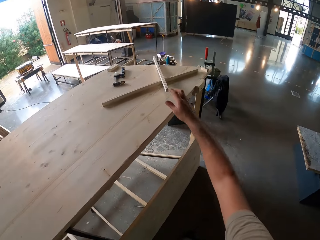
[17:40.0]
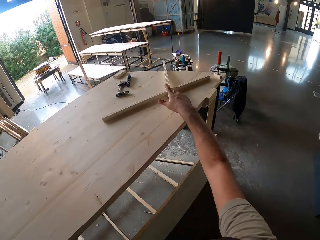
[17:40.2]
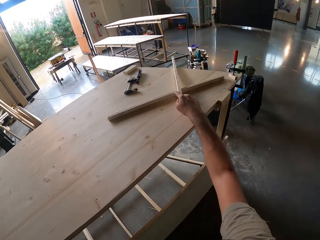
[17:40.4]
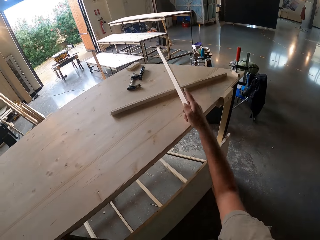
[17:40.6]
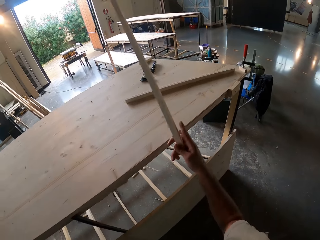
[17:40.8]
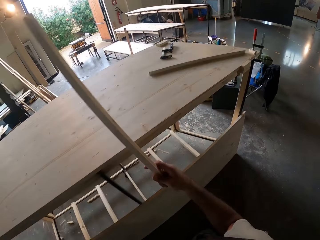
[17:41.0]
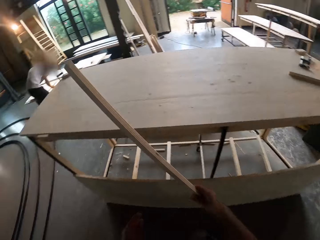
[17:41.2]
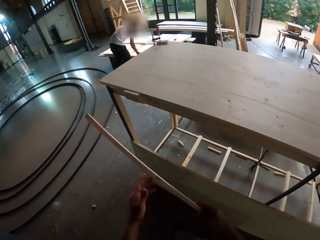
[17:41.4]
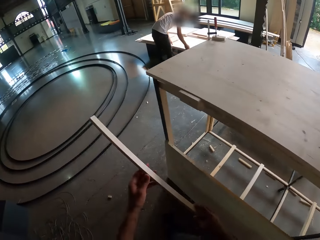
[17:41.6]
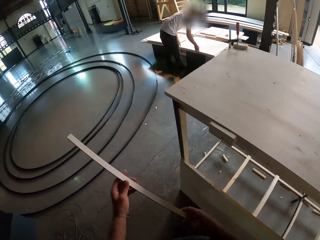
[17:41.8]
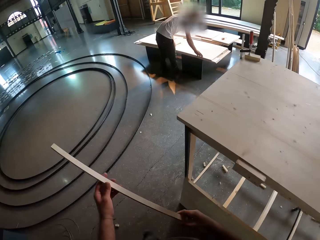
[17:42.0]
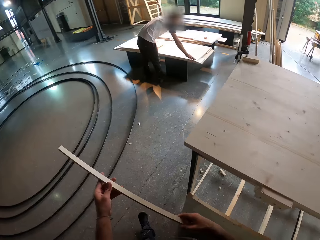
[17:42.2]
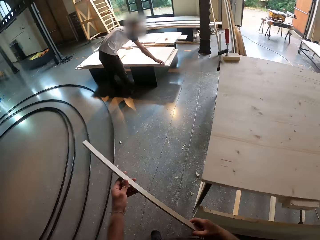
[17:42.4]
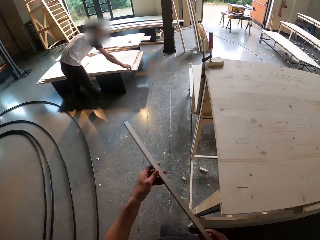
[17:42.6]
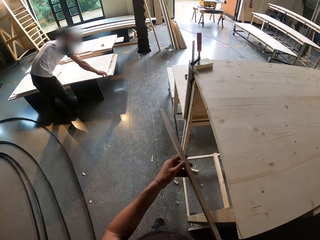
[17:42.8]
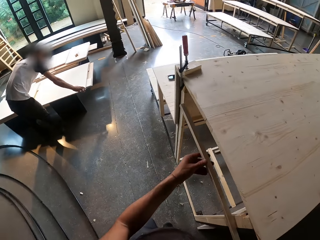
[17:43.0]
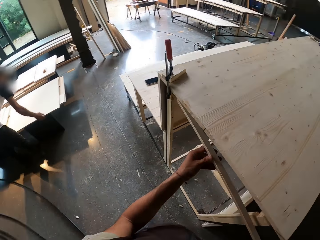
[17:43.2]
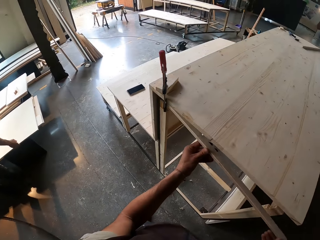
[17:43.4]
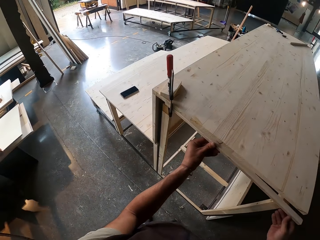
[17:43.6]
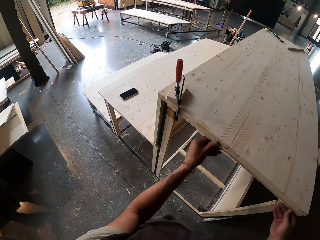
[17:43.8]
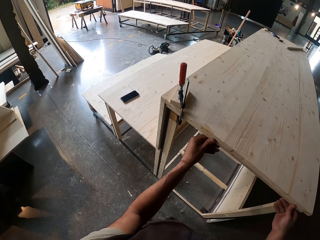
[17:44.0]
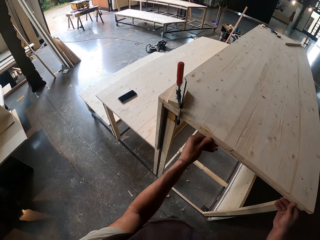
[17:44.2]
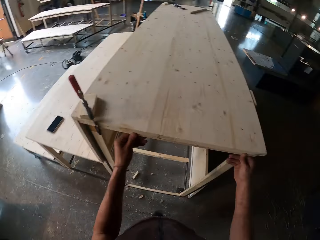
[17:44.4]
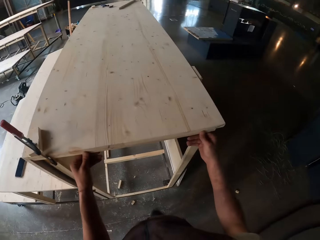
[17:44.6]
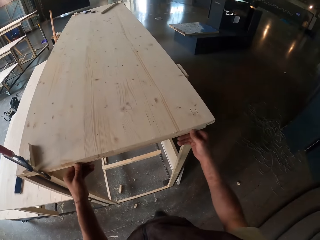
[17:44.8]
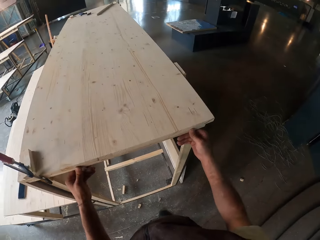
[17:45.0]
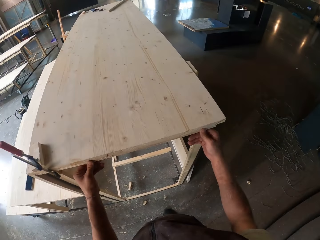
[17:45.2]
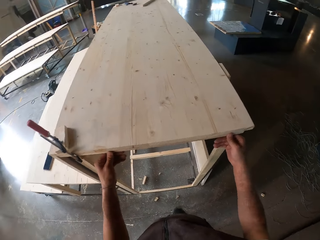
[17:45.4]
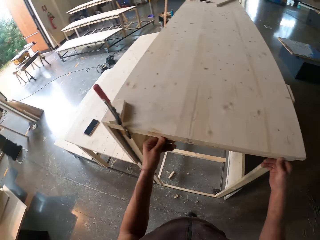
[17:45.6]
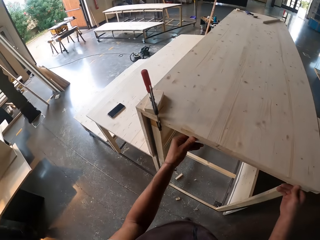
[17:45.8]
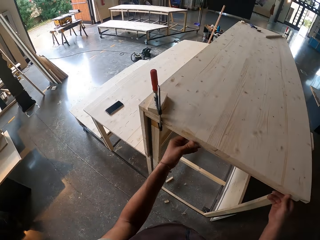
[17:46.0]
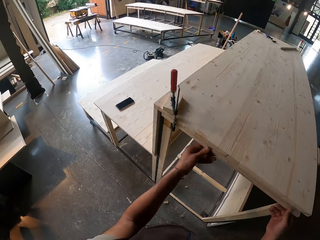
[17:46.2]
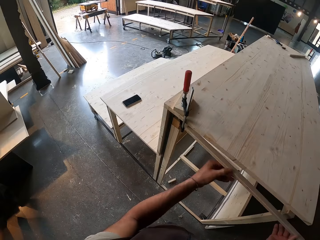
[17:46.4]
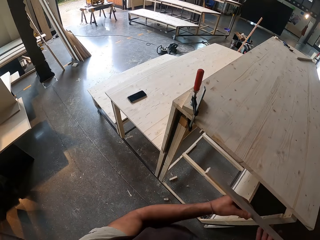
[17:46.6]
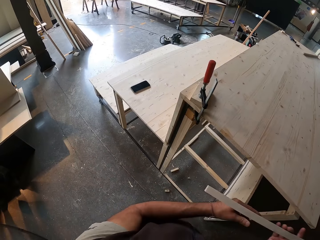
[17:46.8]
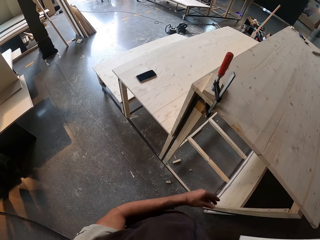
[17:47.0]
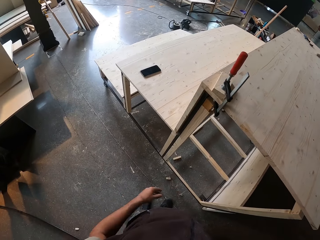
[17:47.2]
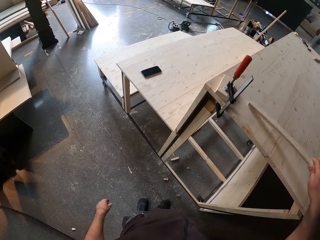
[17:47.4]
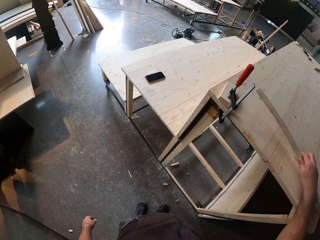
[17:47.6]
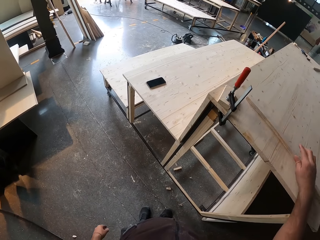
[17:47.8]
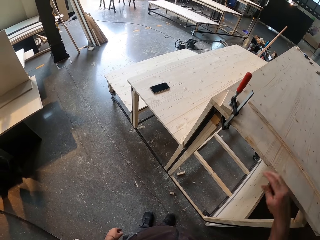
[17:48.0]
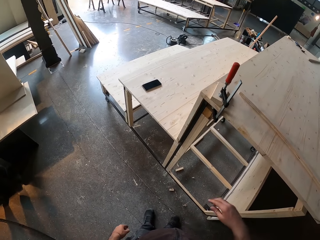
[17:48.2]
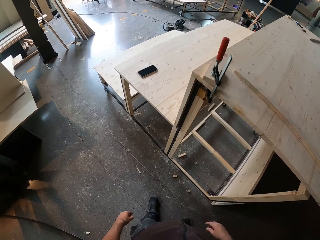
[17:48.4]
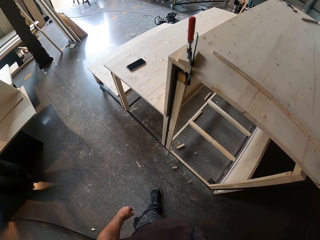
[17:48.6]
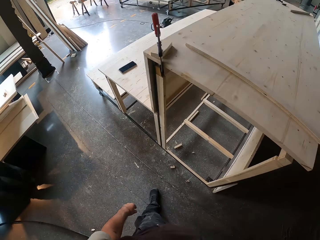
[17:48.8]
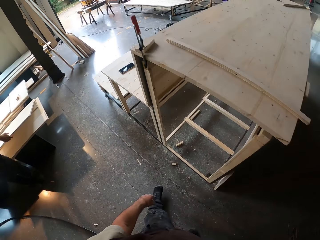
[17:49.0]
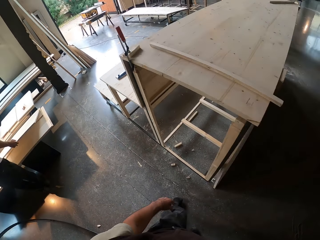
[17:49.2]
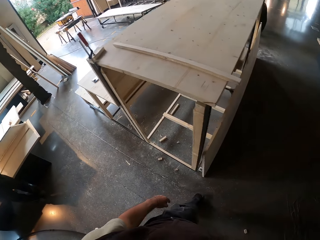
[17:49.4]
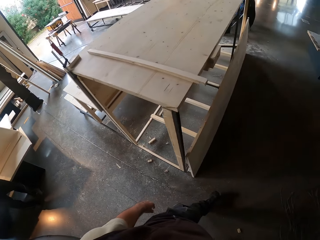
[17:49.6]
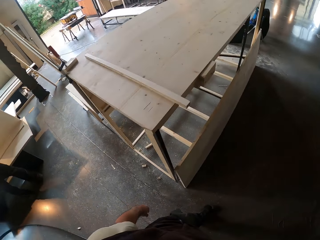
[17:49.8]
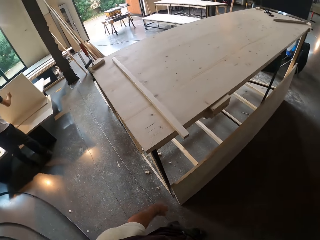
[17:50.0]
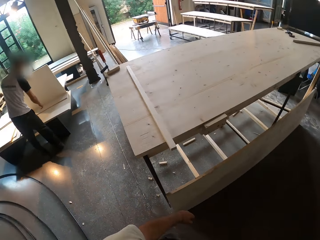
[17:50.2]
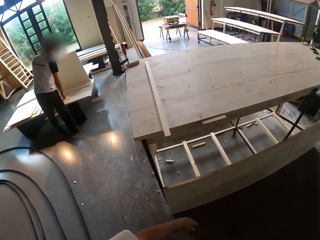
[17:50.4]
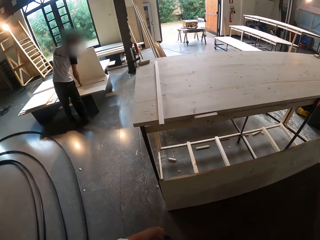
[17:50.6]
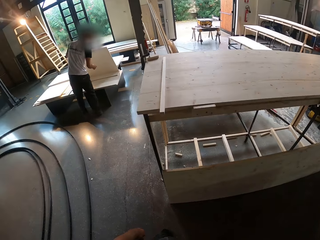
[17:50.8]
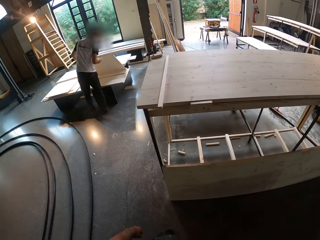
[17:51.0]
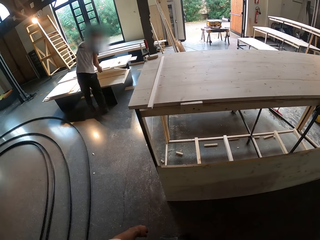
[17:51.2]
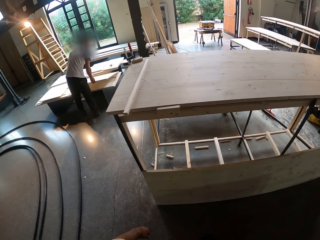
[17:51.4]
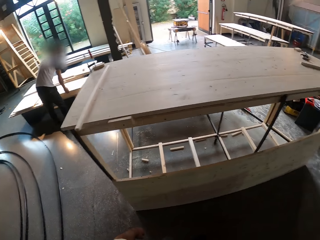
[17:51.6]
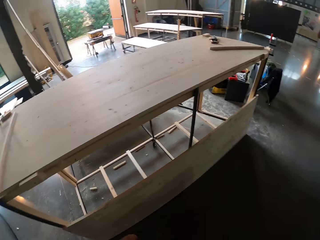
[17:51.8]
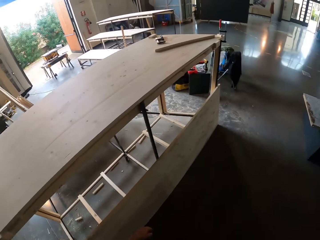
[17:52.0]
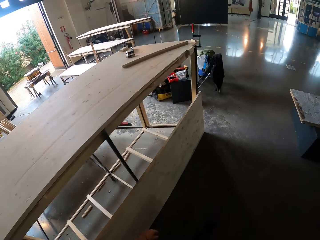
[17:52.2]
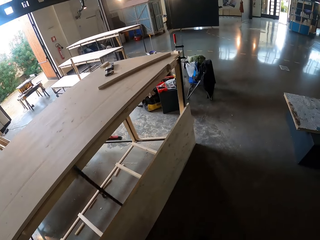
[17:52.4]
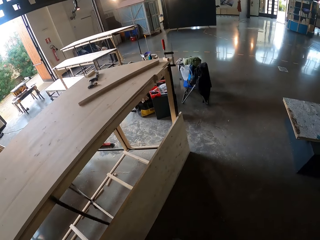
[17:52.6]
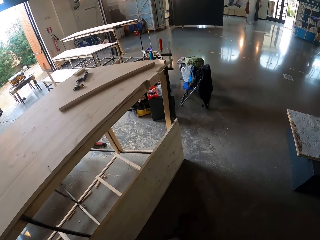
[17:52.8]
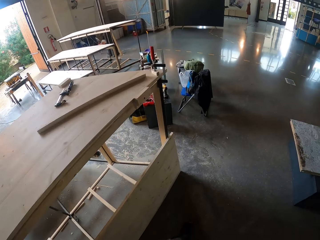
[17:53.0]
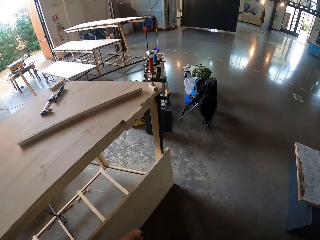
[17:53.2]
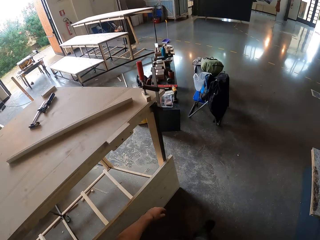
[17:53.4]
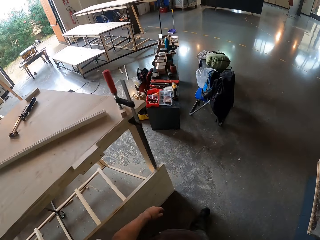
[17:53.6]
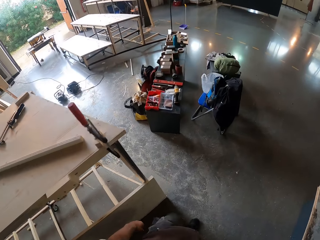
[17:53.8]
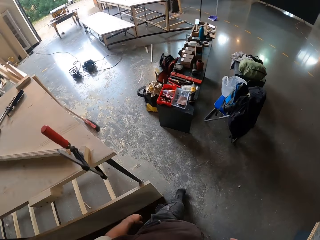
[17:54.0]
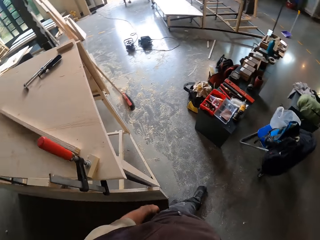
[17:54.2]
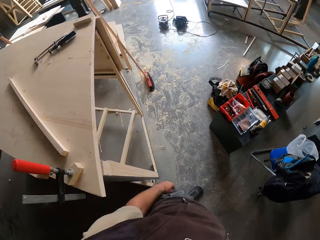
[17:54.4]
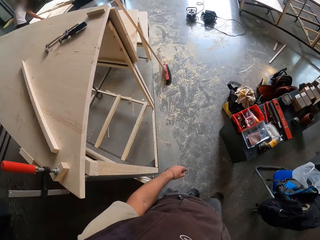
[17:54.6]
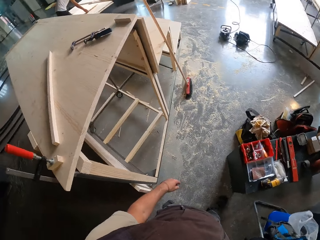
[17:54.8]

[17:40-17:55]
The camera wearer picks up the plank or piece of wood on the wooden structure with his right hand. He picks up the plank with both hands. He fits the plank in both hands to the side of the wooden structure. He takes measurements with the piece of wood. He removes the plank from the wooden structure with both hands. He holds the plank with his right hand. He places the plank in his right hand on the wooden structure. The man lowers the plank with both hands. He raises the plank in both hands. He holds the plank with his left hand. He lowers the plank in his left hand. He lowers the plank in both hands. The camera wearer looks around.

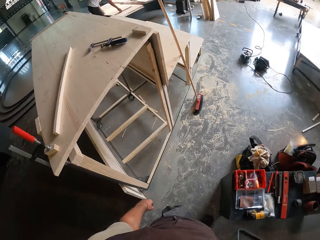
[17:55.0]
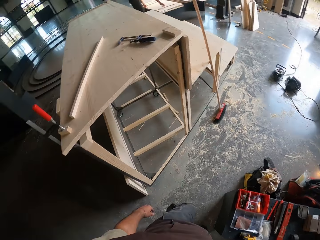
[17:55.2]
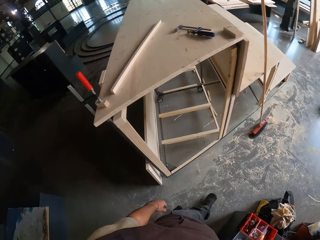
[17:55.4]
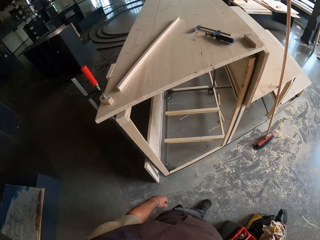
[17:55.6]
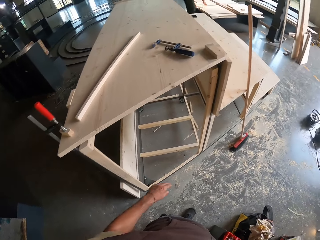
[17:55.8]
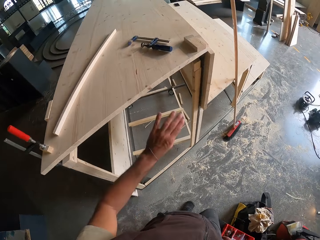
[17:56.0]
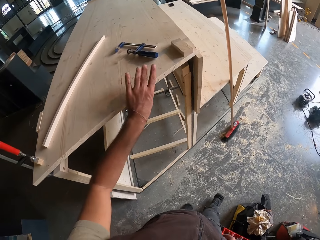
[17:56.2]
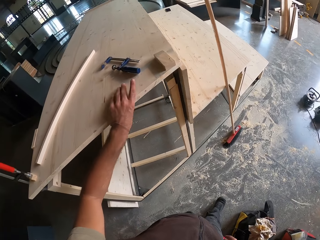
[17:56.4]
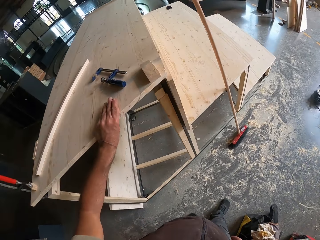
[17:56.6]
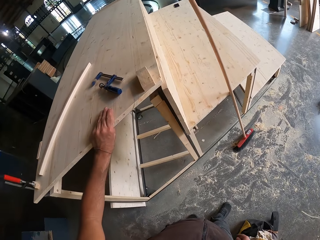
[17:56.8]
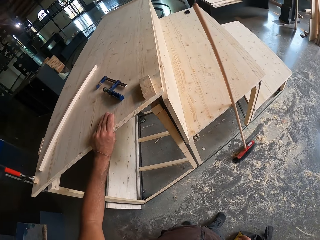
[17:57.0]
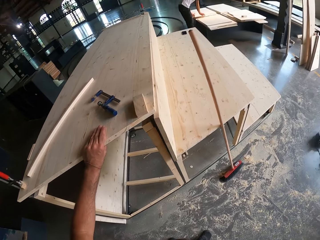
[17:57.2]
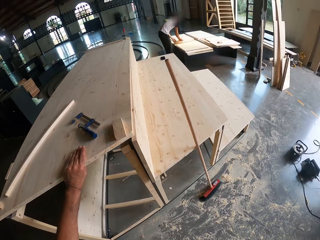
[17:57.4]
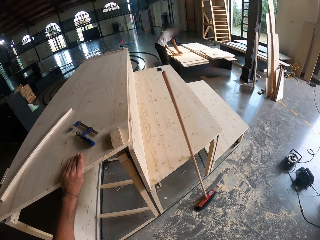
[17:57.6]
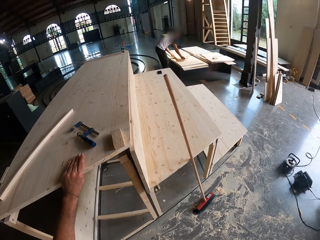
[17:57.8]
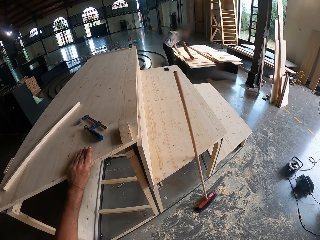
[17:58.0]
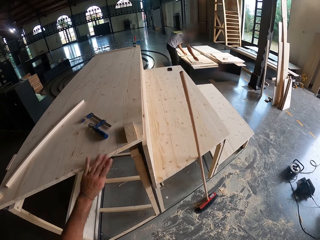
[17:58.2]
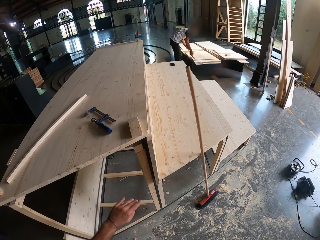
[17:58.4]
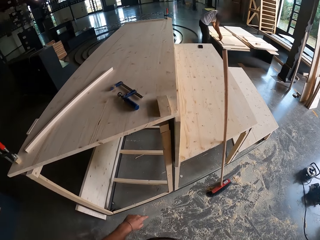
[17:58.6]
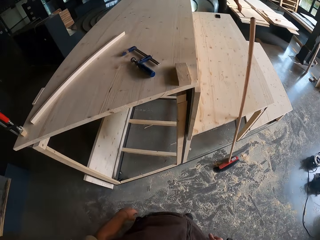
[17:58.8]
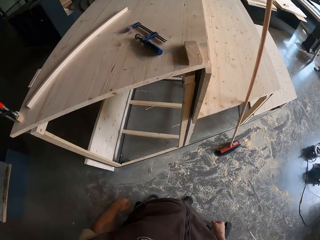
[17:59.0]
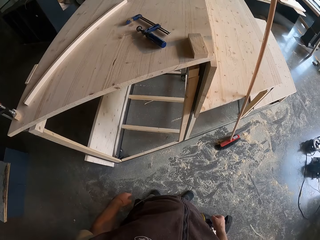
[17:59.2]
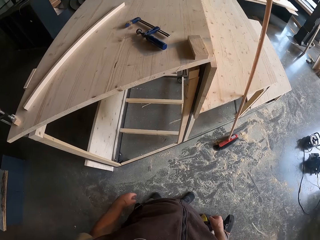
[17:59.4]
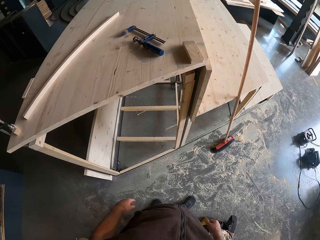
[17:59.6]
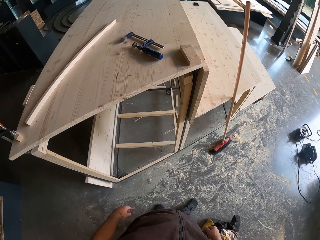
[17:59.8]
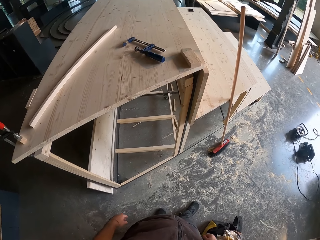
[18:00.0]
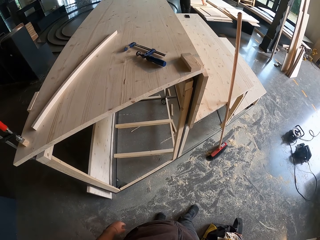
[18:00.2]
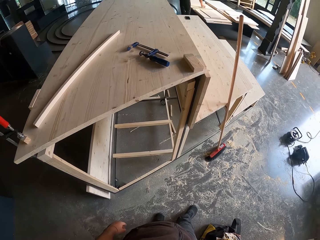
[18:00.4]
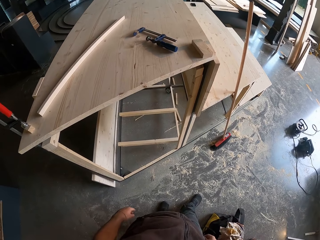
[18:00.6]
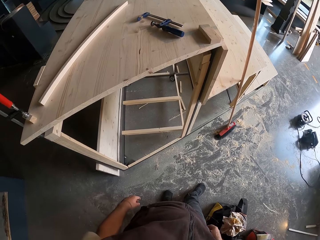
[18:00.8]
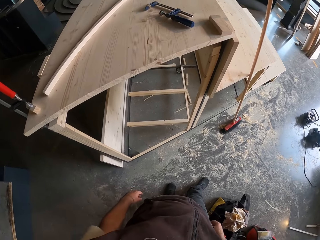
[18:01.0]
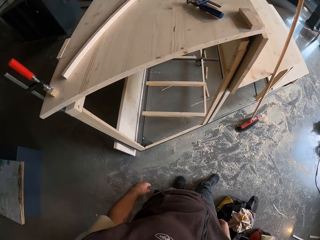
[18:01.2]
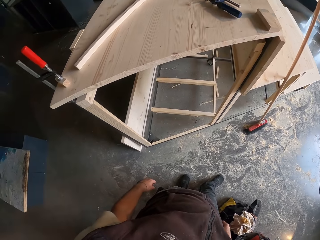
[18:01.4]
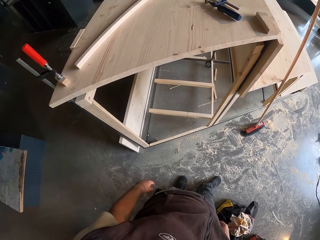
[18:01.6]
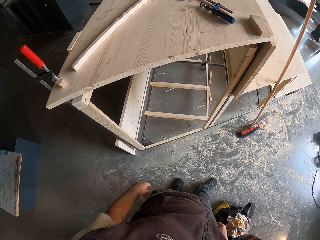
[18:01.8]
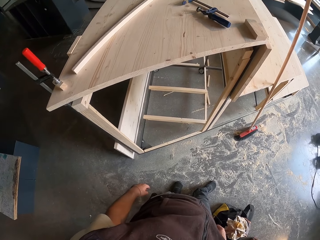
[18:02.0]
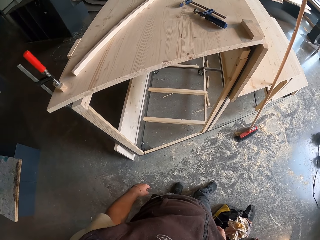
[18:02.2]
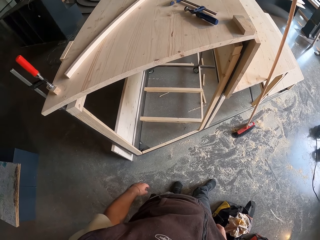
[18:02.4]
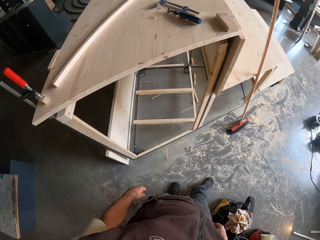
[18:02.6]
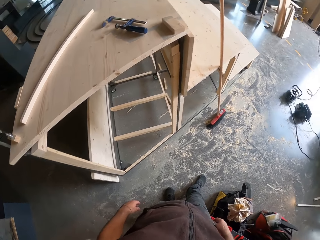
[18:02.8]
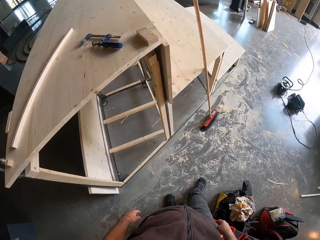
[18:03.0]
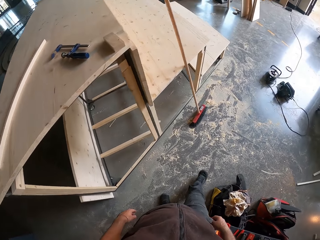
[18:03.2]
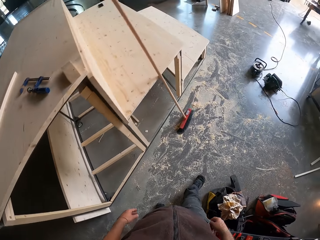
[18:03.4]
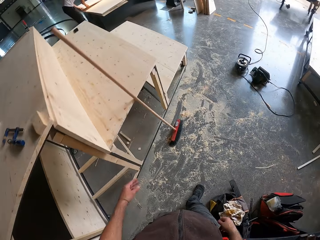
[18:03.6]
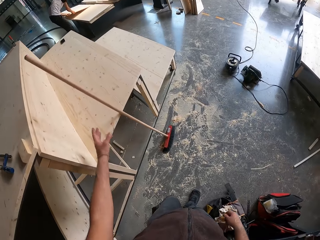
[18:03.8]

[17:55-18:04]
The camera wearer holds the wooden structure with his left hand. The man moves a plank with his right hand.
